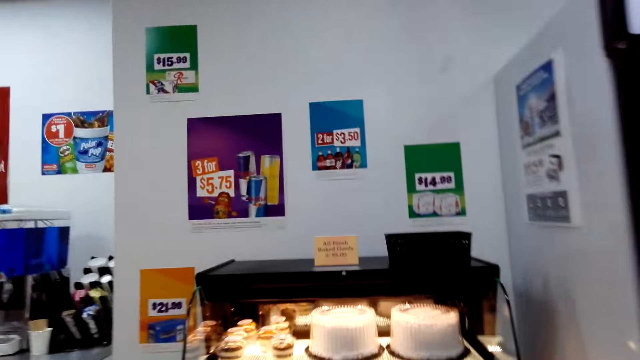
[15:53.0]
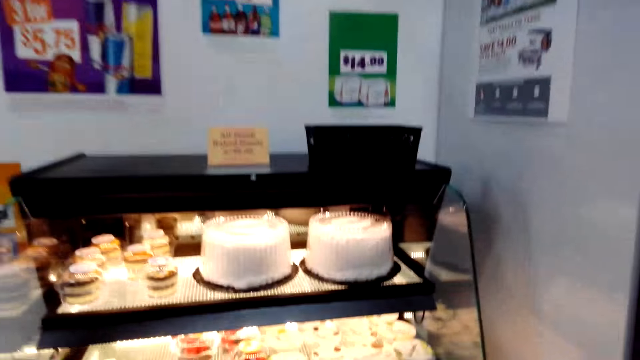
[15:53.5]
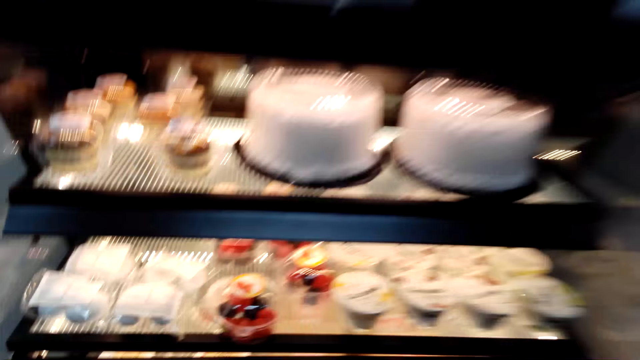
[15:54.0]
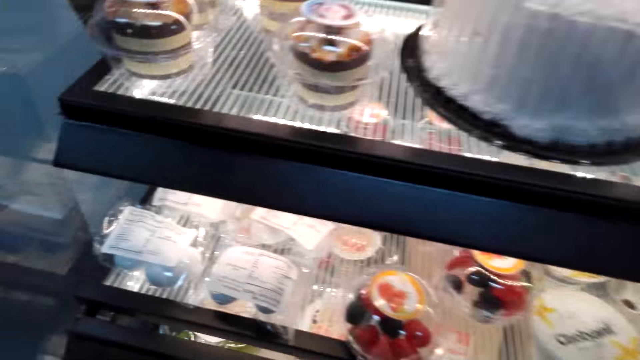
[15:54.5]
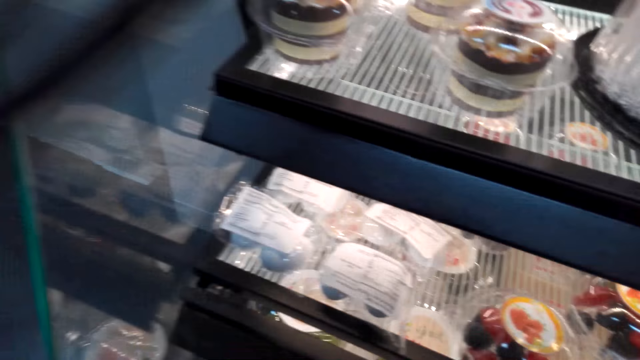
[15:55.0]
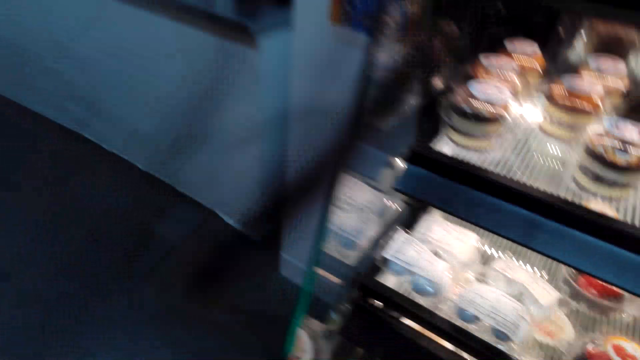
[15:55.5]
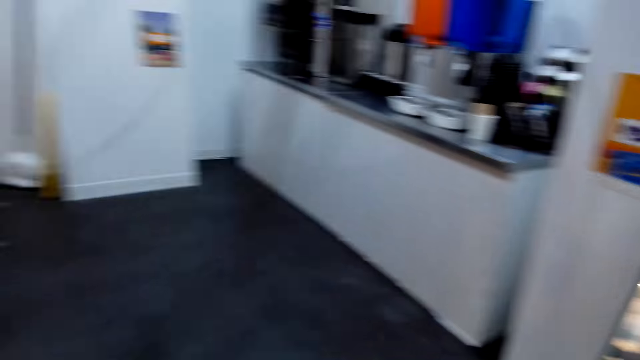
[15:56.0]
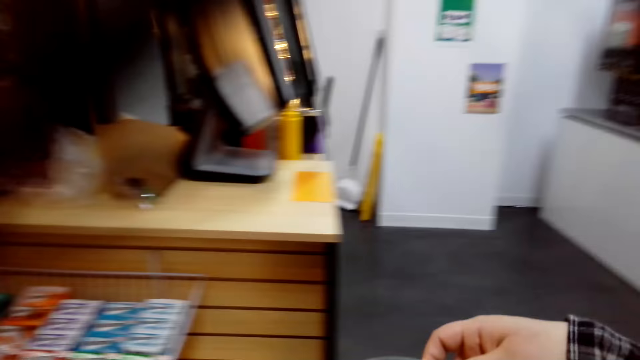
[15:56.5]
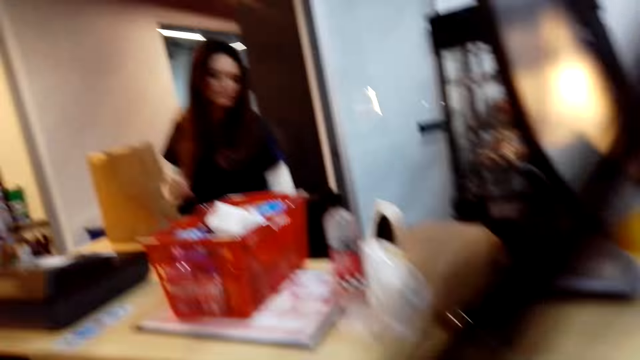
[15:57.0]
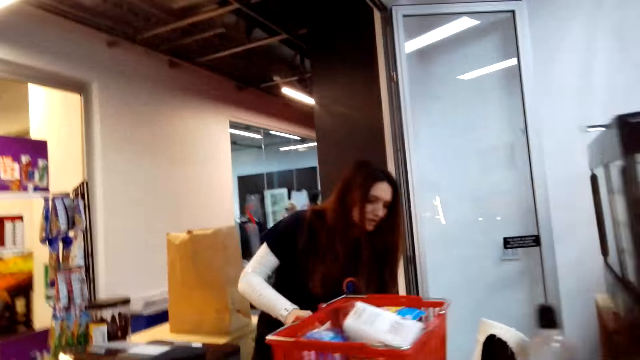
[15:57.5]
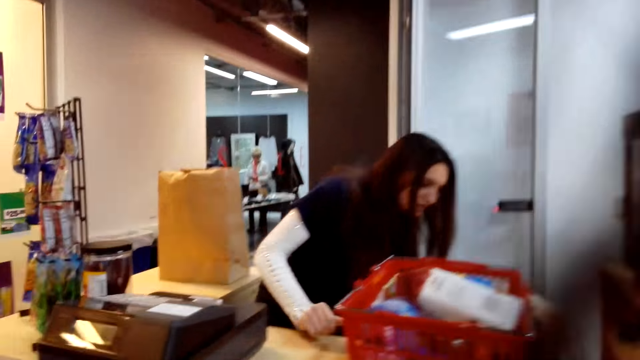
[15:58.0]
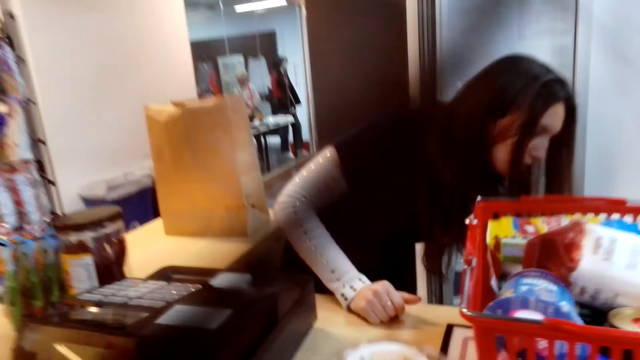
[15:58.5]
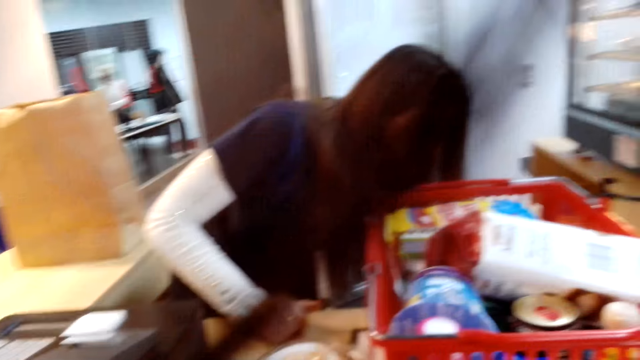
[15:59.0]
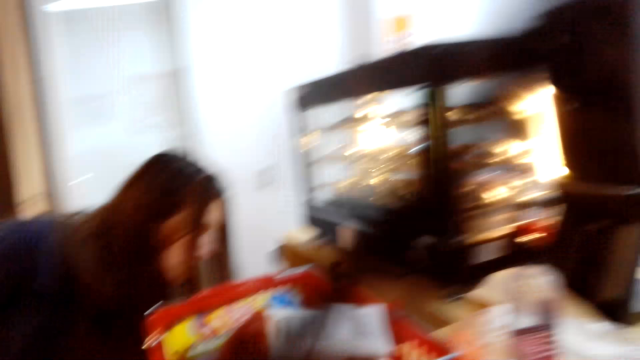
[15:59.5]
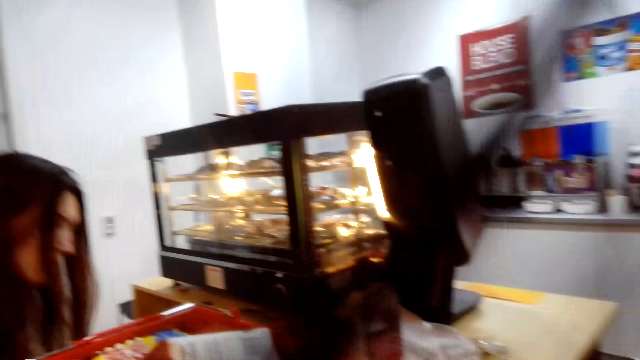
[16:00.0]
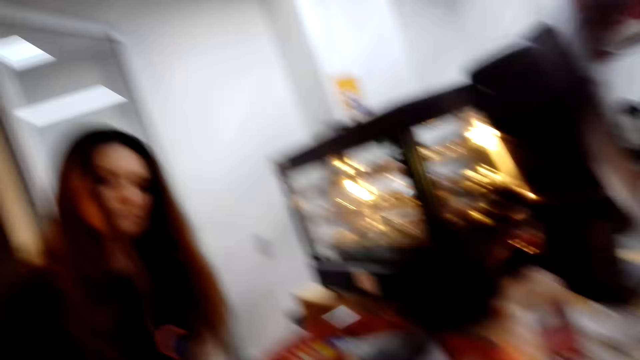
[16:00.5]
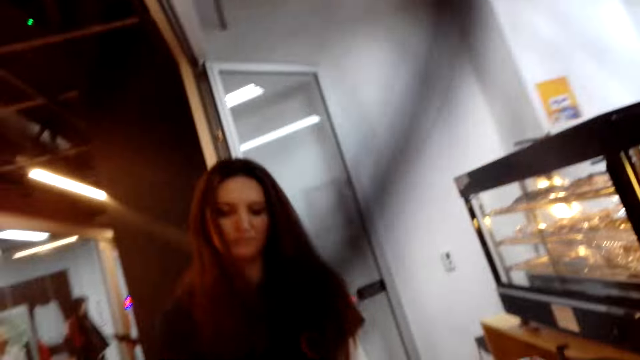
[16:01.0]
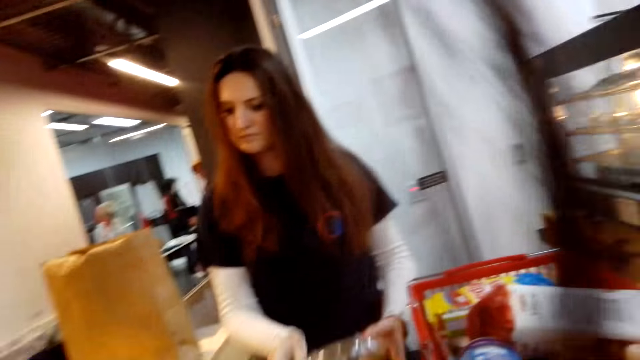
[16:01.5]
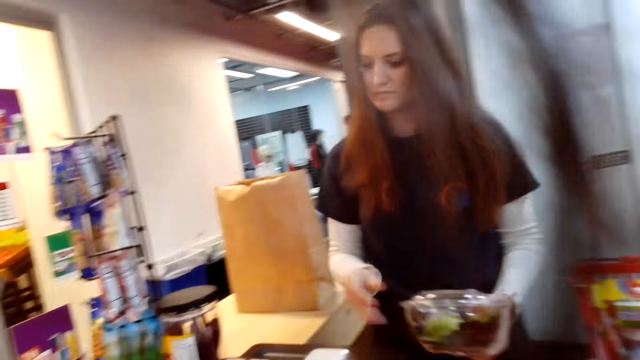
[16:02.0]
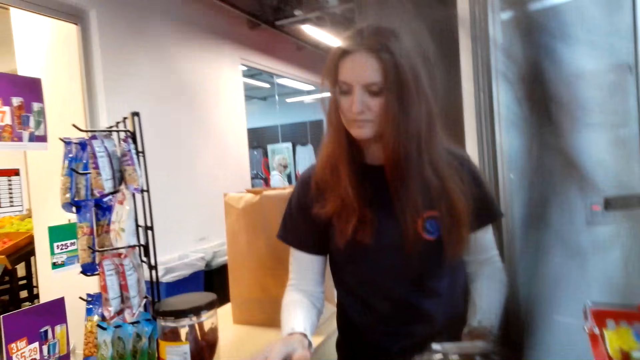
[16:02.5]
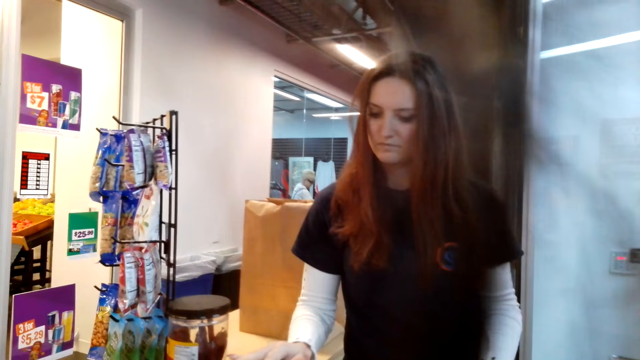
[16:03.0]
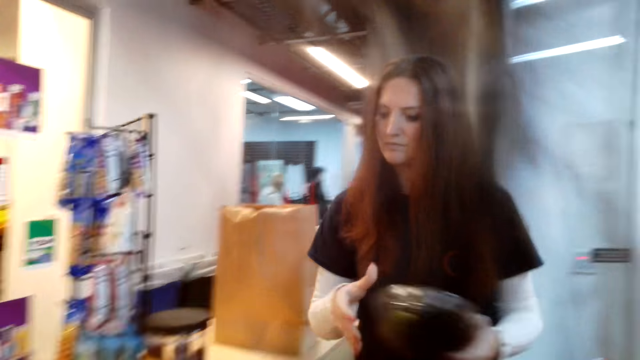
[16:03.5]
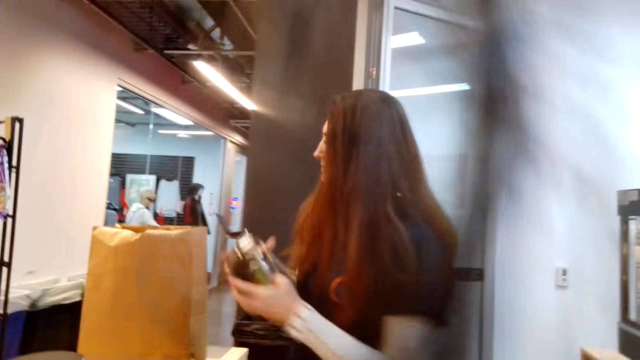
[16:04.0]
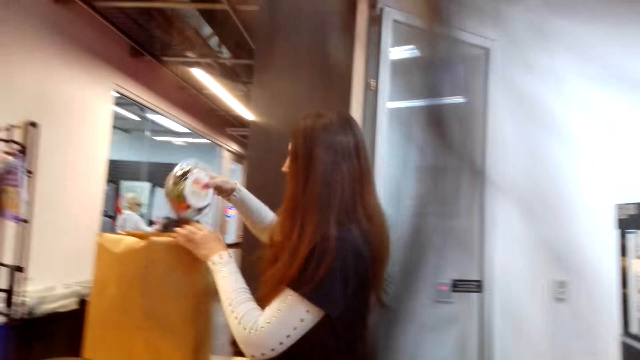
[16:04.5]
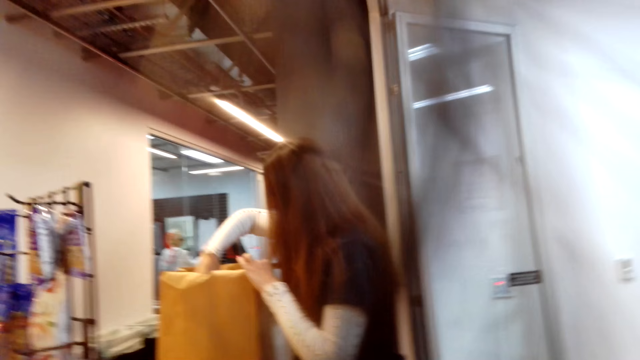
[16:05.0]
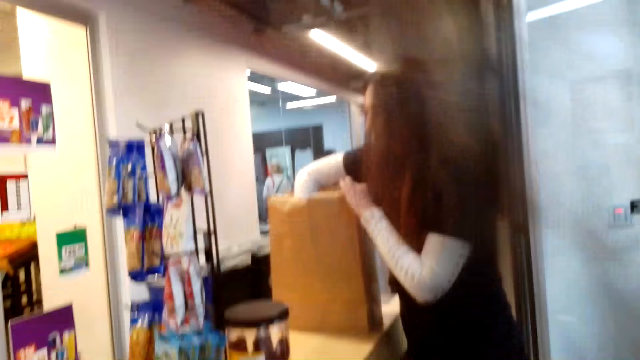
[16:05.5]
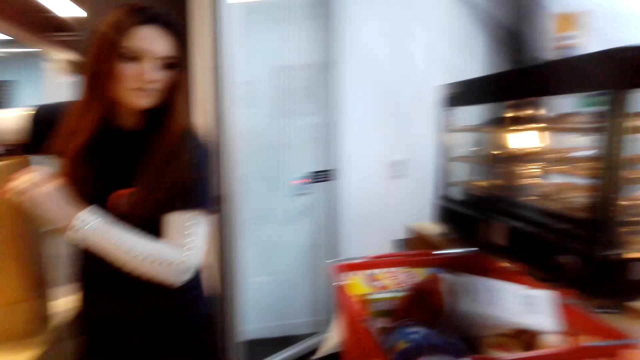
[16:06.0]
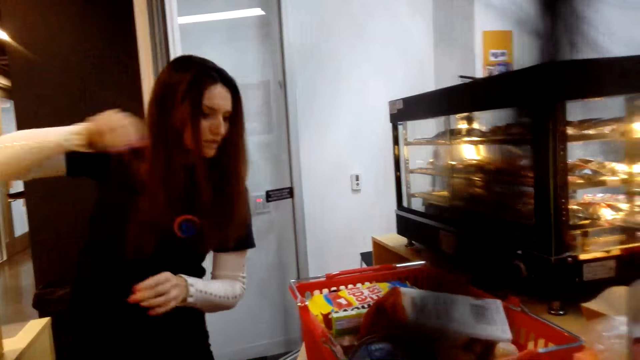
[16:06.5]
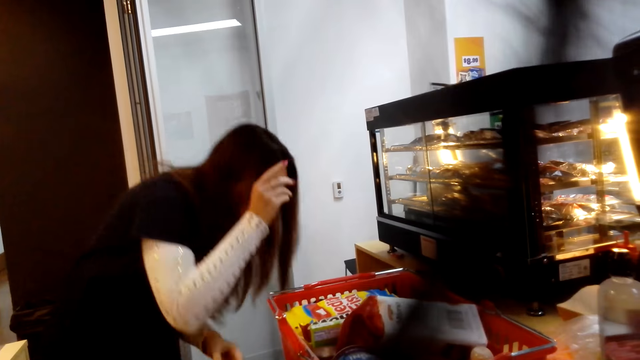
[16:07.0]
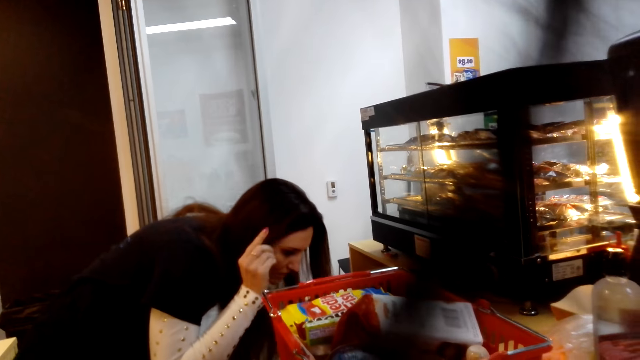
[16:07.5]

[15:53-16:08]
The camera wearer walks. They pick something from the shelf, walk back to the counter, and put something on the table. A woman picks something on the table and types on the cashier machine. The woman calculates the price and puts something in the packet paper.

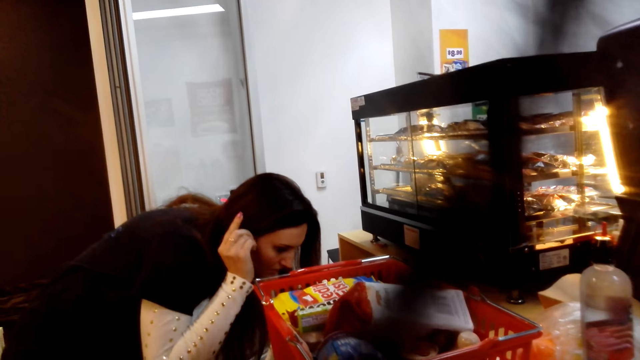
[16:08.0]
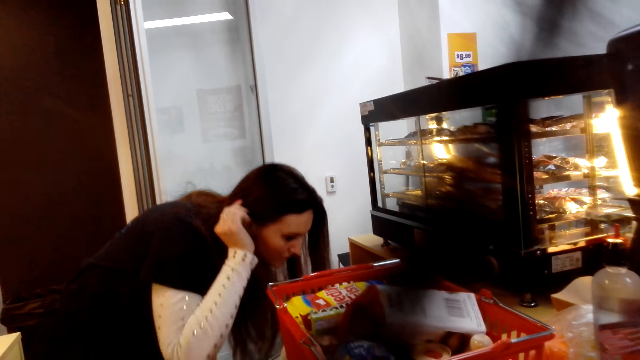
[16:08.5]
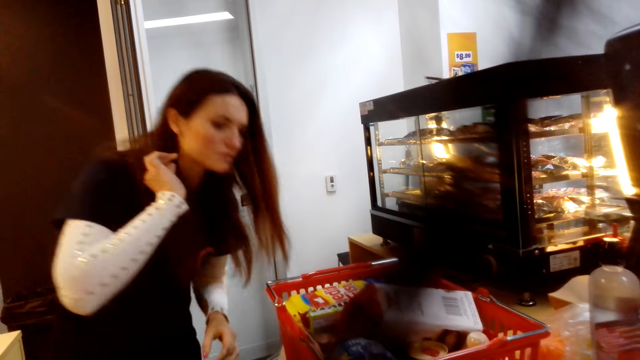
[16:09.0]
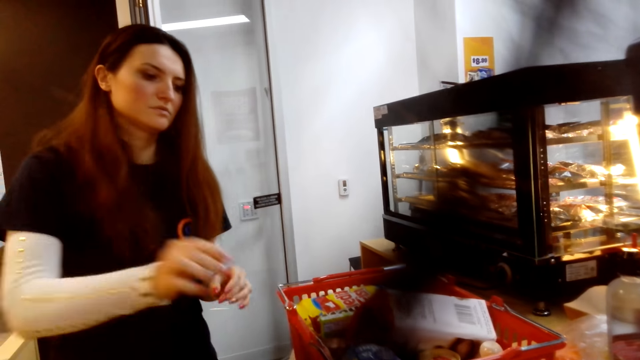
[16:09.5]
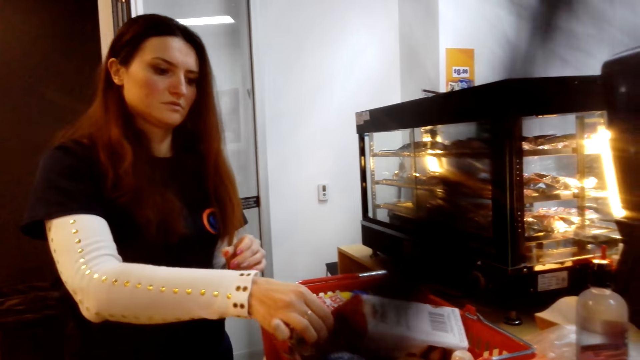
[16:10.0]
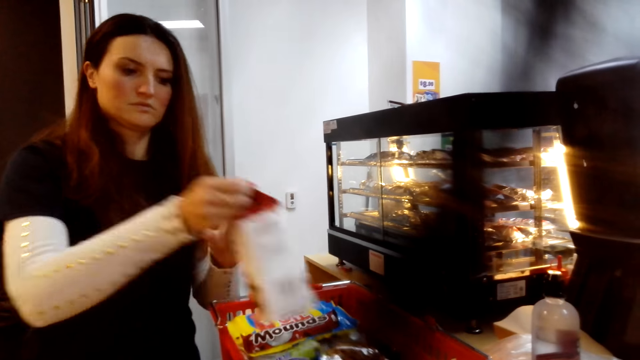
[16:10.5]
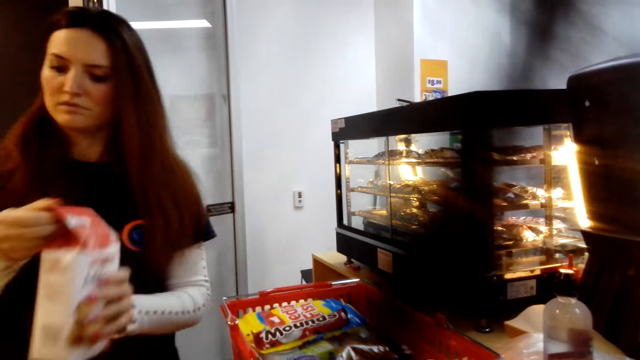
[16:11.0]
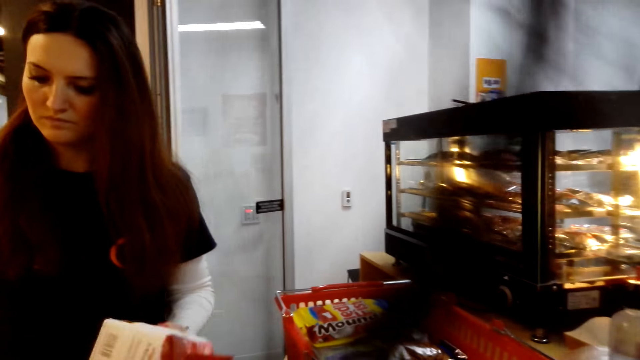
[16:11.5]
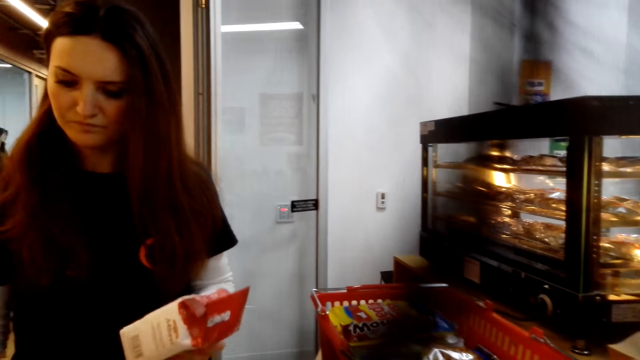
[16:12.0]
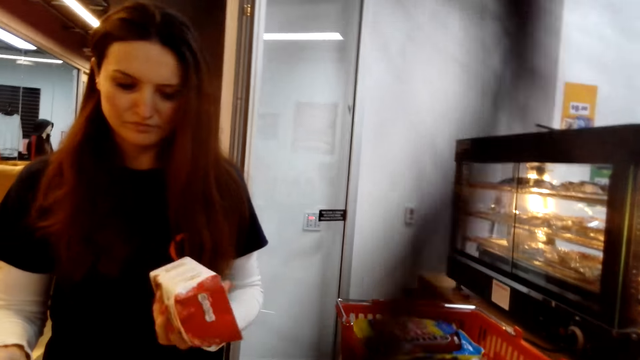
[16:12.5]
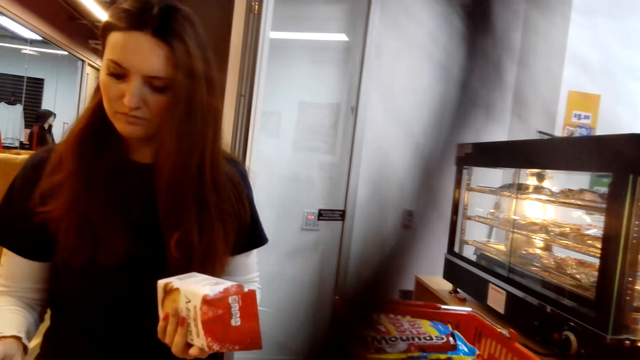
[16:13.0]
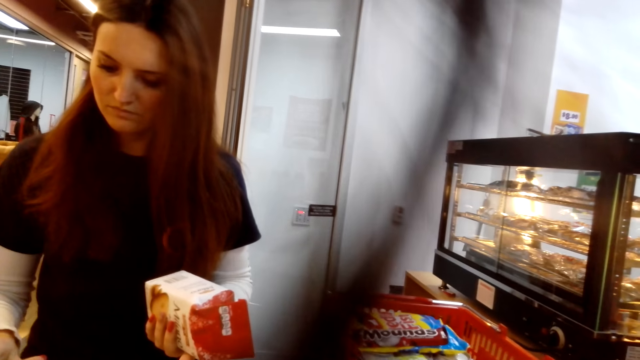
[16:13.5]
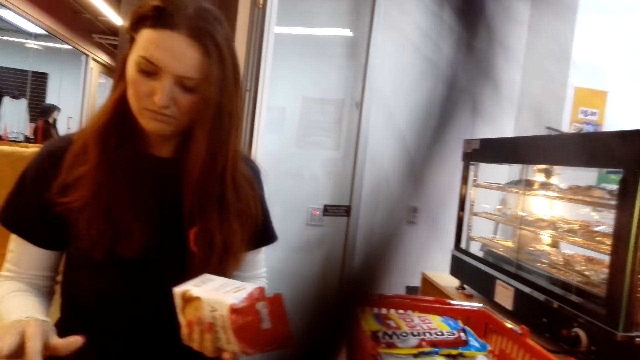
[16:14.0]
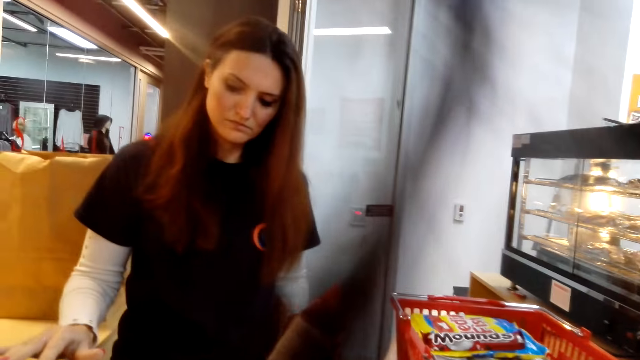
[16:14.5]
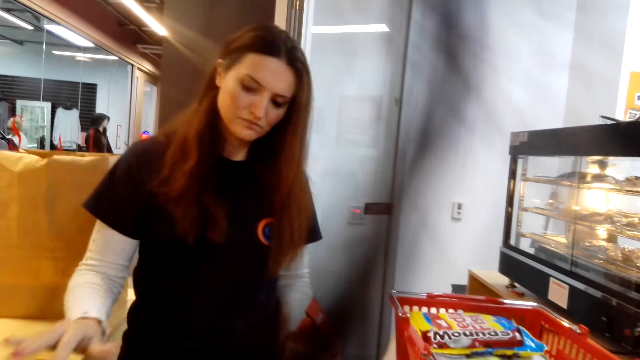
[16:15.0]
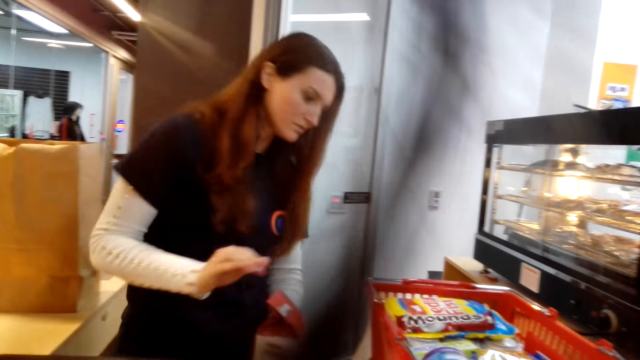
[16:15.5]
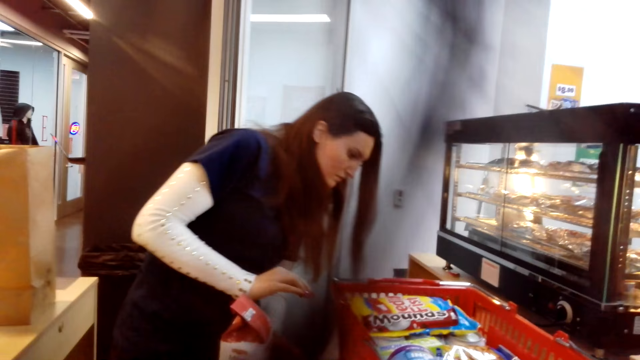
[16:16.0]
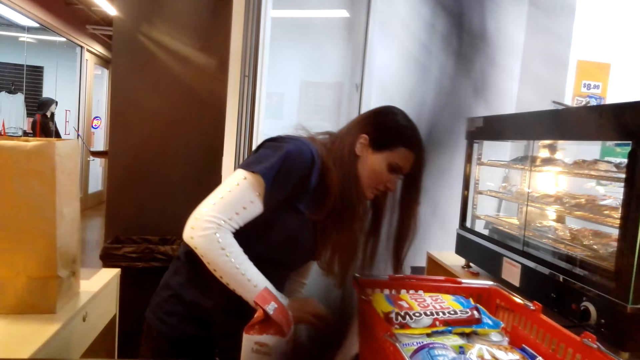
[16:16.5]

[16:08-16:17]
A woman picks something from the basket and types on the cashier machine. The woman calculates the price and puts something on the table.
